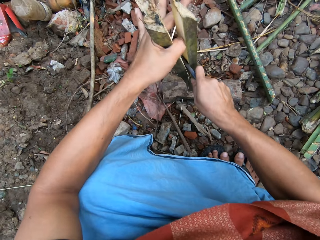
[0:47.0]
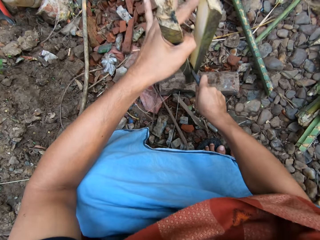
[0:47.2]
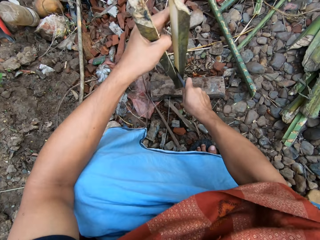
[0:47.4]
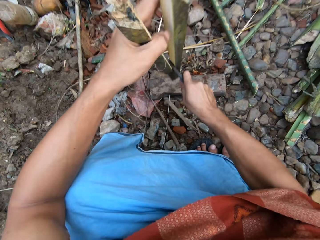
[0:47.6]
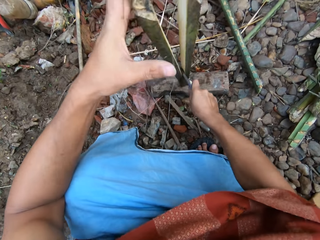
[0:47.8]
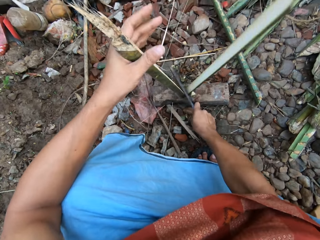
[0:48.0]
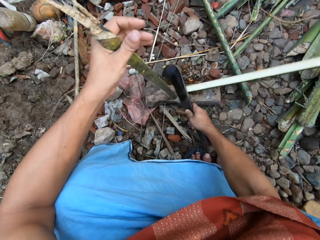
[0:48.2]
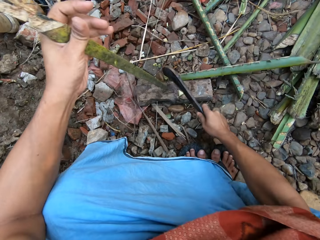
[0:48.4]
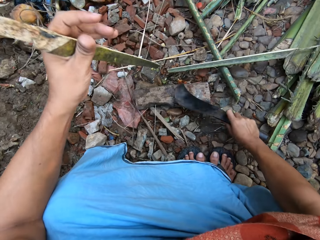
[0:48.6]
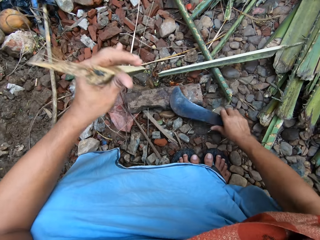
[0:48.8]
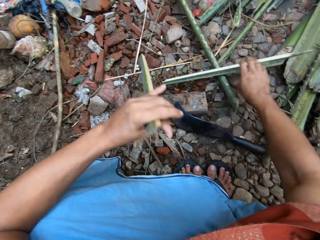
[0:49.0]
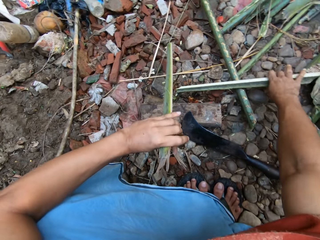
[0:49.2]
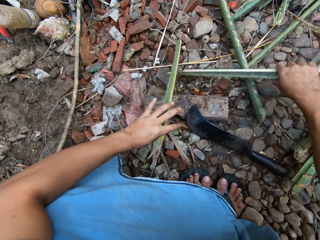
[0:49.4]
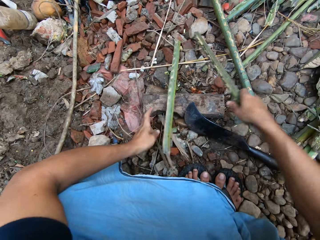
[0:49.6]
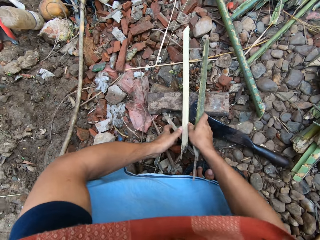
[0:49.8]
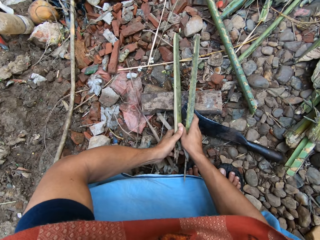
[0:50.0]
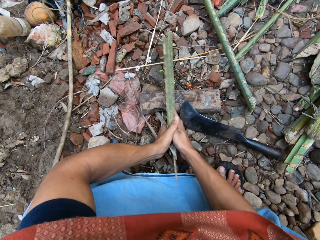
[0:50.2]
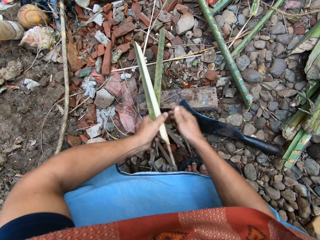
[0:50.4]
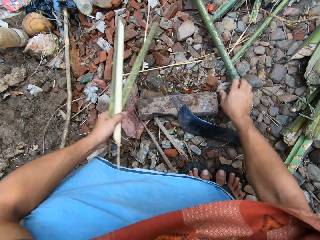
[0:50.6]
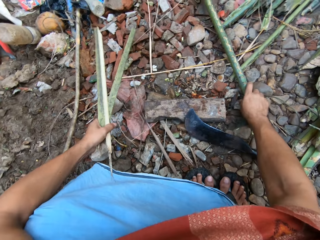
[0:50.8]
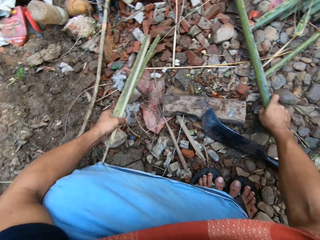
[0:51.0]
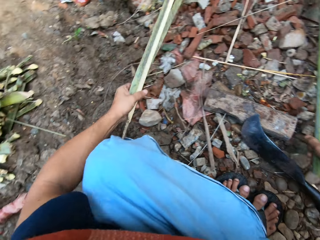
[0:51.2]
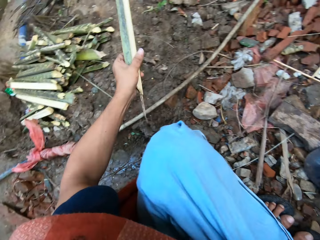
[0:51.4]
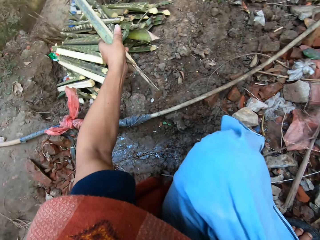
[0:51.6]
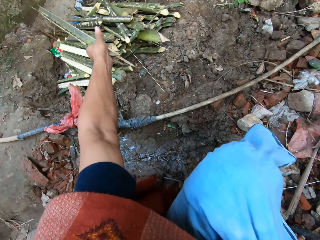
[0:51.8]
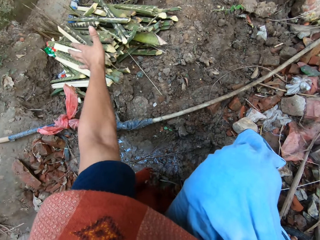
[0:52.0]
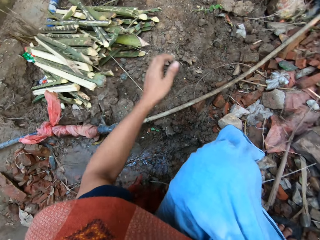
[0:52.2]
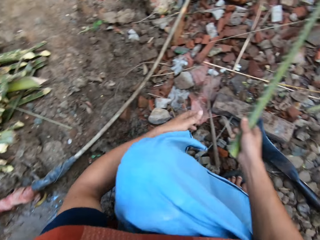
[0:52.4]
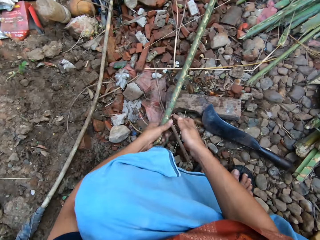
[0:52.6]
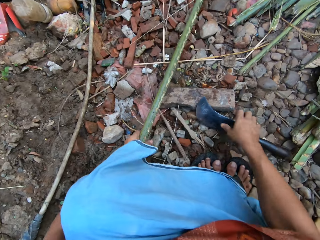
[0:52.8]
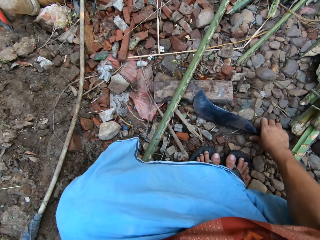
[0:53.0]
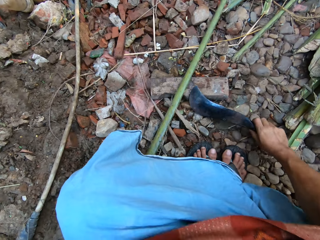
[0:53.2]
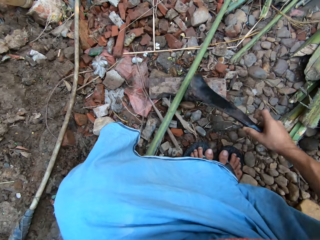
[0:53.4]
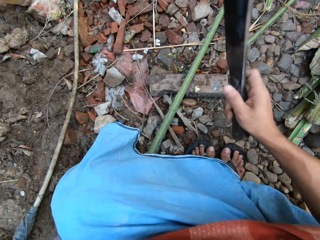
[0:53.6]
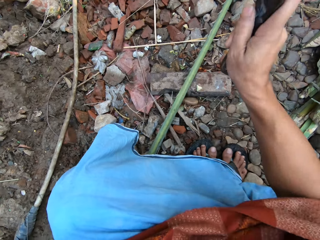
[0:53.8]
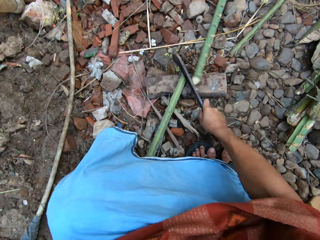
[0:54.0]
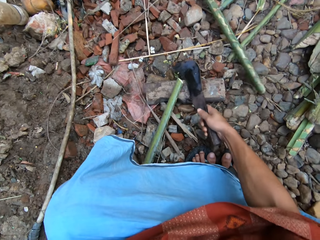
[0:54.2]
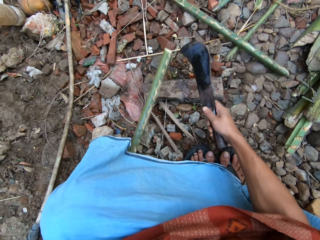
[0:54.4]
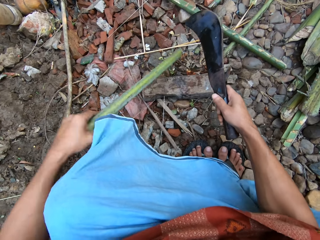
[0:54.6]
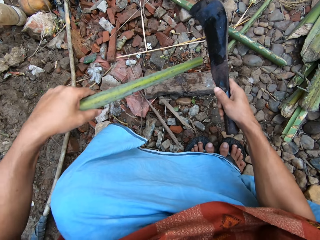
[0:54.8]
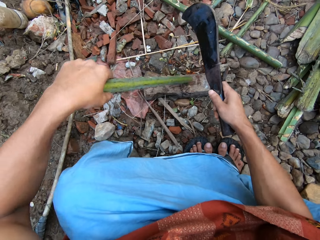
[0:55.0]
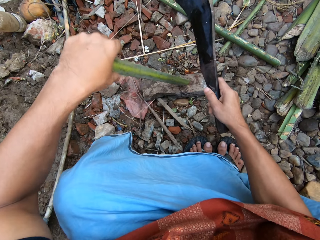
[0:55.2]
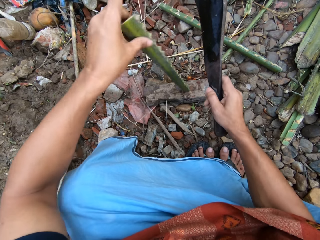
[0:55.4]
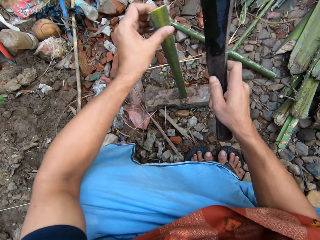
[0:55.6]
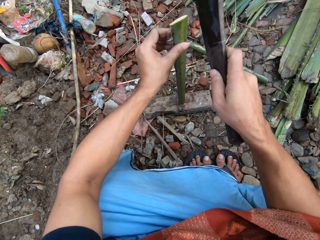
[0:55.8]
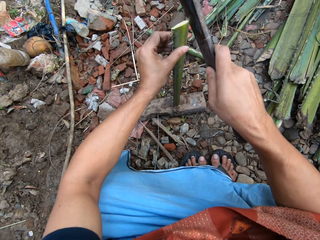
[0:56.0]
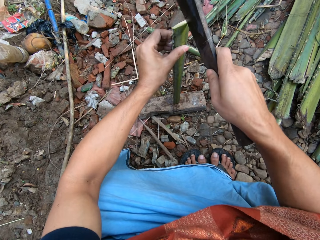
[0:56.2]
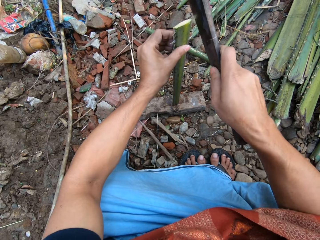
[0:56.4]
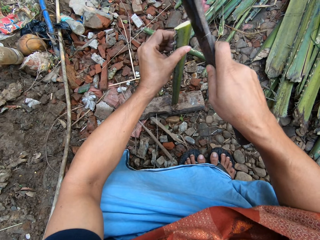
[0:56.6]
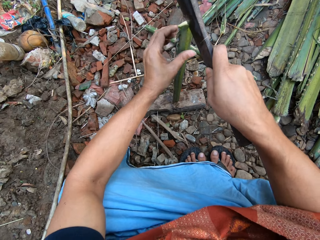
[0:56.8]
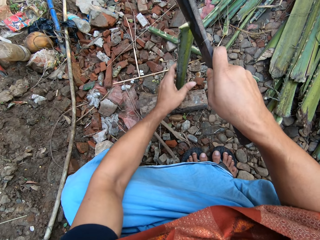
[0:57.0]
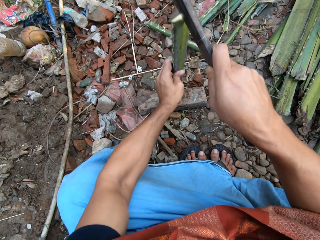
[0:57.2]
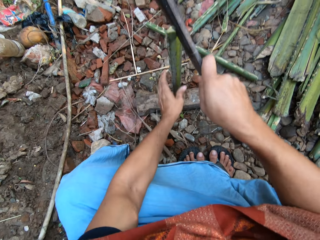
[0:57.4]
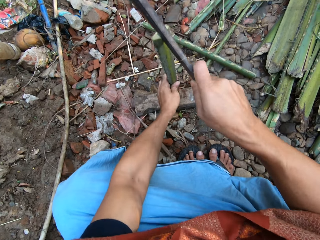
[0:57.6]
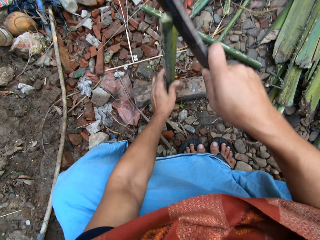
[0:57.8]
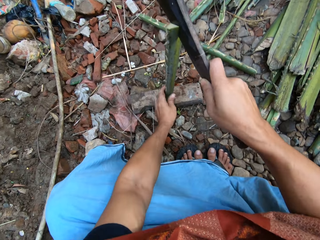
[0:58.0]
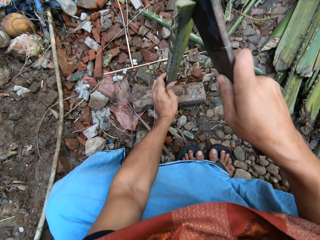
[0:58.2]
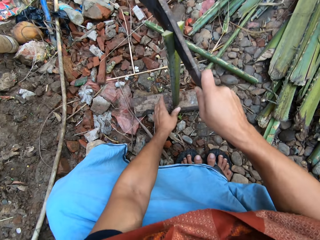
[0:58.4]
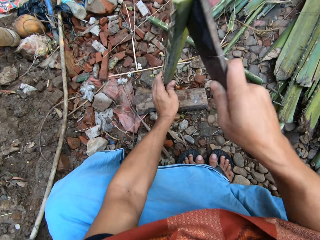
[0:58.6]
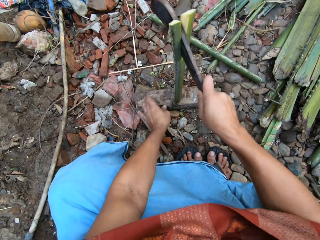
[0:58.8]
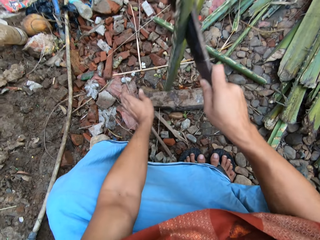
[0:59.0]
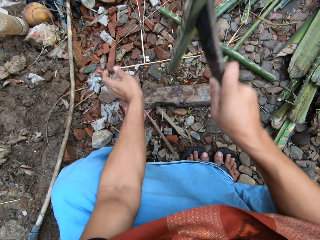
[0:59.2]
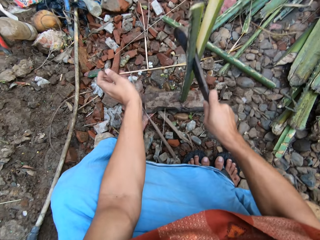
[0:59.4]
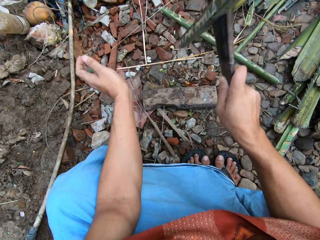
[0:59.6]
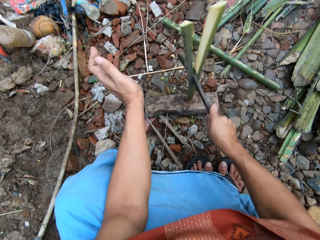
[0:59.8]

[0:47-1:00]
The camera wearer gathers the split bamboo with both hands. He puts the split bamboo on the pile of short bamboo with his left hand. He adjusts the long bamboo on the cutting block with his left hand. He cuts the long bamboo on the cutting block with the pruning knife in his right hand. He adjusts the short bamboo on the cutting block with his left hand. He splits the short bamboo on the cutting block with the pruning knife in his right hand.

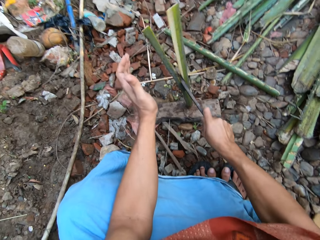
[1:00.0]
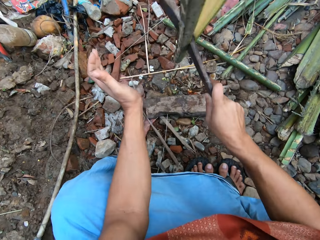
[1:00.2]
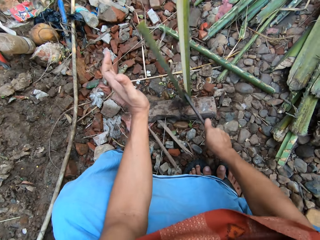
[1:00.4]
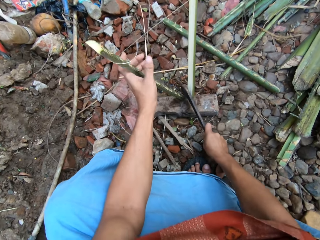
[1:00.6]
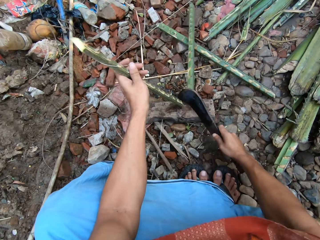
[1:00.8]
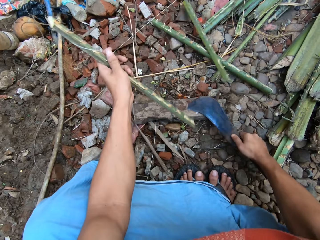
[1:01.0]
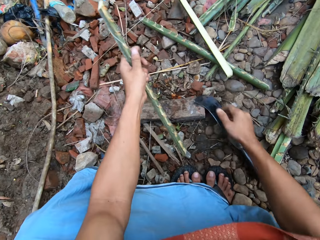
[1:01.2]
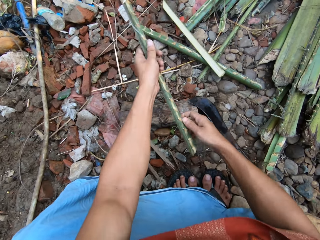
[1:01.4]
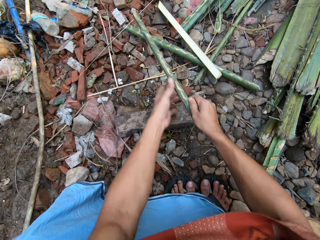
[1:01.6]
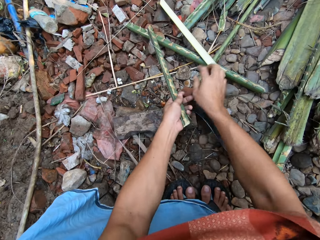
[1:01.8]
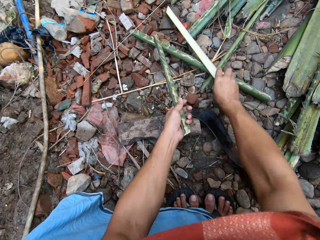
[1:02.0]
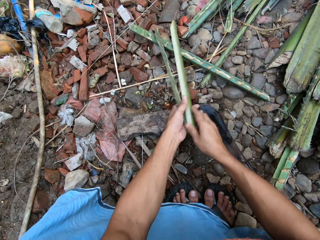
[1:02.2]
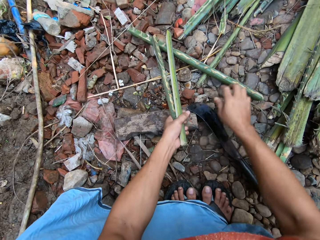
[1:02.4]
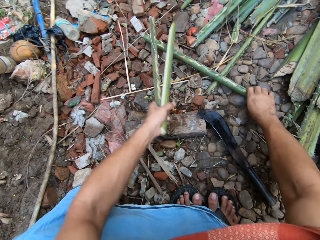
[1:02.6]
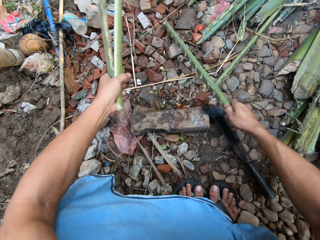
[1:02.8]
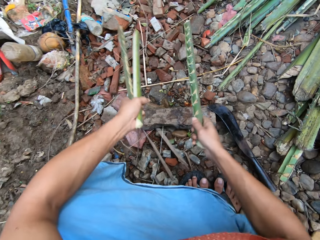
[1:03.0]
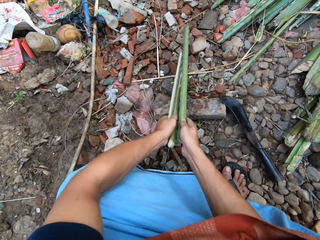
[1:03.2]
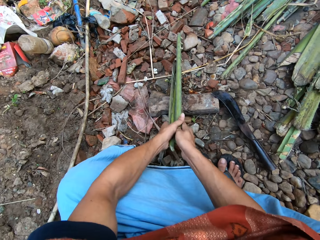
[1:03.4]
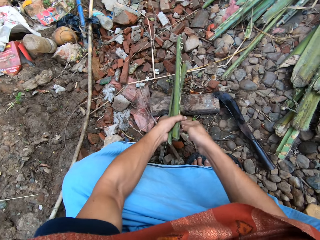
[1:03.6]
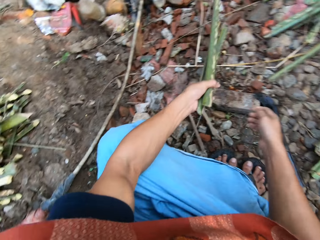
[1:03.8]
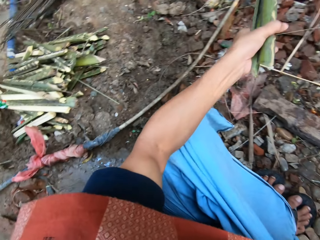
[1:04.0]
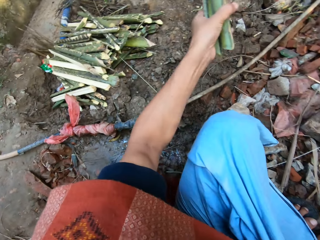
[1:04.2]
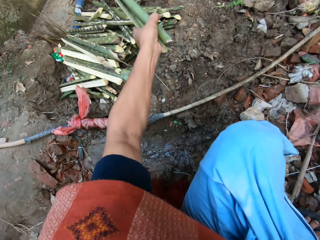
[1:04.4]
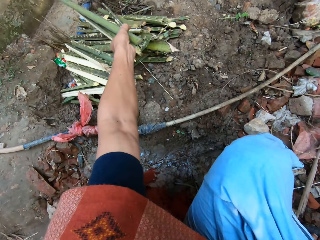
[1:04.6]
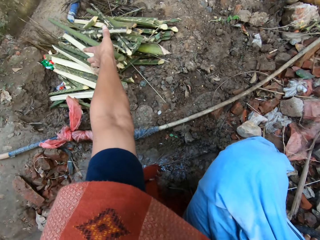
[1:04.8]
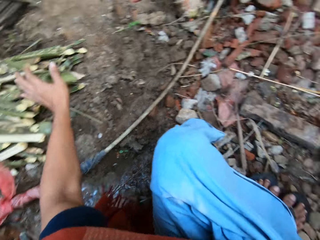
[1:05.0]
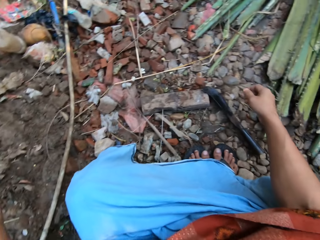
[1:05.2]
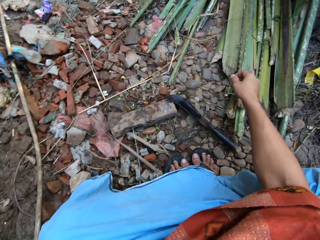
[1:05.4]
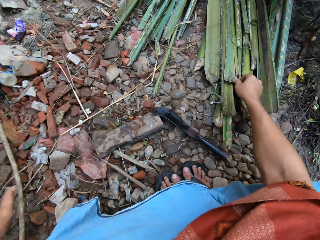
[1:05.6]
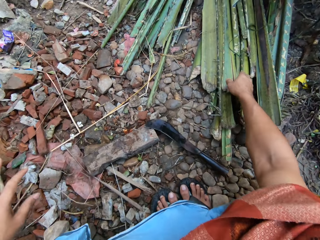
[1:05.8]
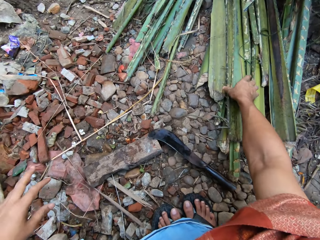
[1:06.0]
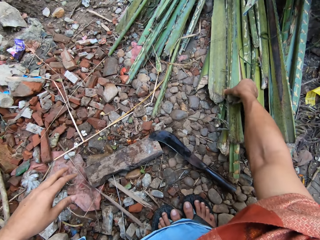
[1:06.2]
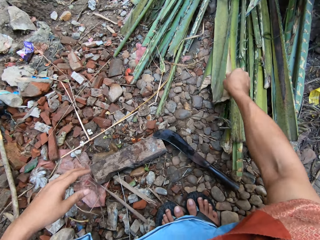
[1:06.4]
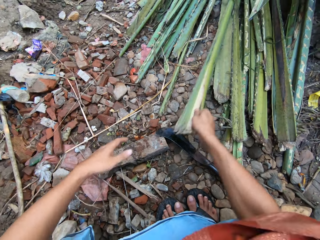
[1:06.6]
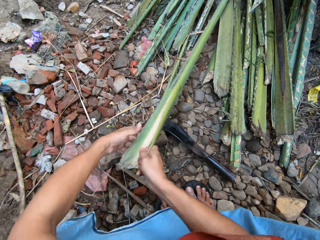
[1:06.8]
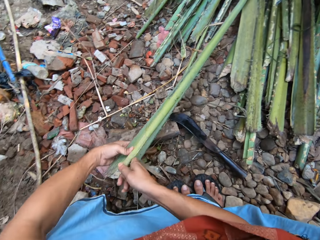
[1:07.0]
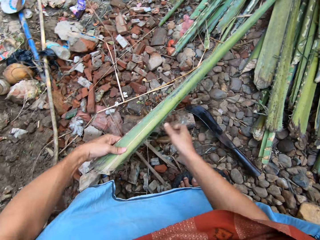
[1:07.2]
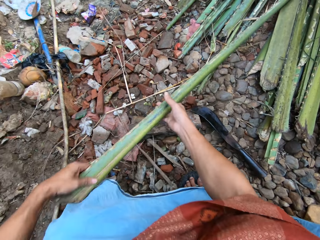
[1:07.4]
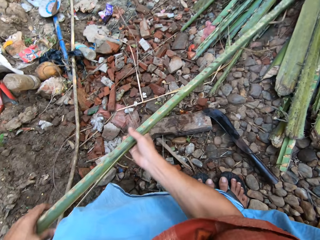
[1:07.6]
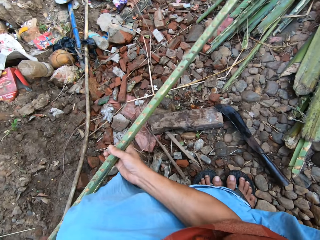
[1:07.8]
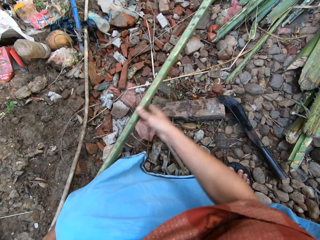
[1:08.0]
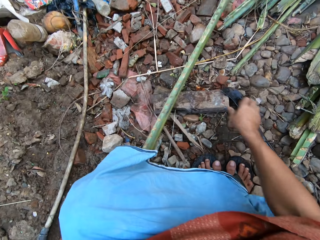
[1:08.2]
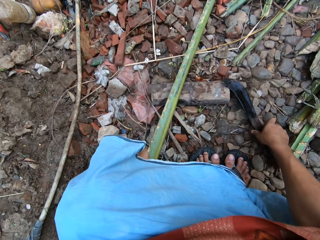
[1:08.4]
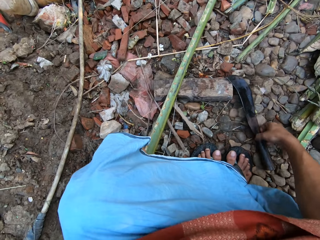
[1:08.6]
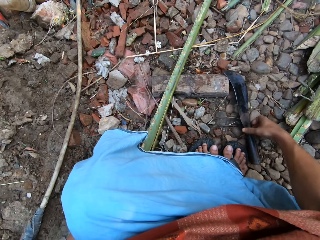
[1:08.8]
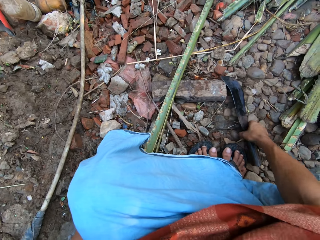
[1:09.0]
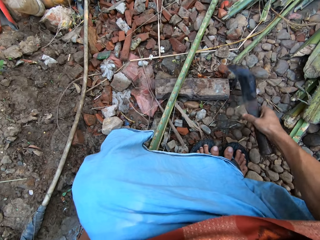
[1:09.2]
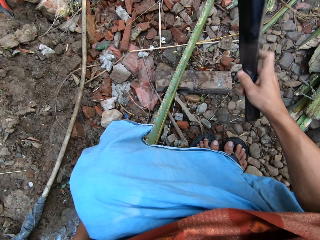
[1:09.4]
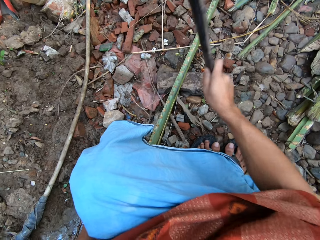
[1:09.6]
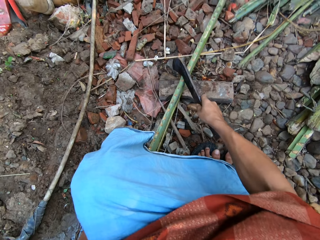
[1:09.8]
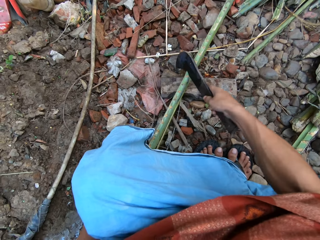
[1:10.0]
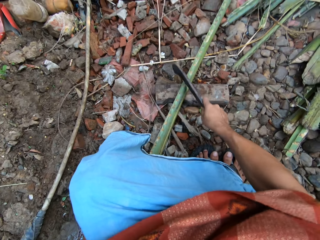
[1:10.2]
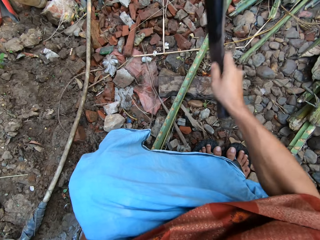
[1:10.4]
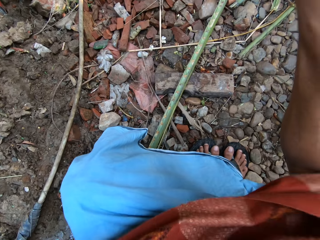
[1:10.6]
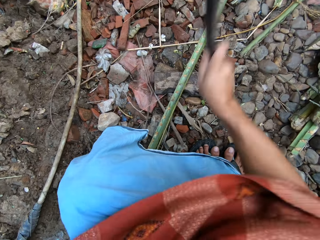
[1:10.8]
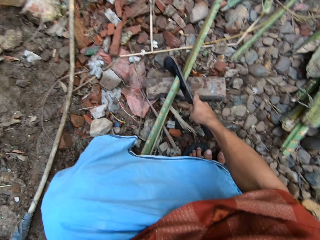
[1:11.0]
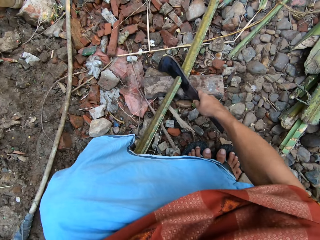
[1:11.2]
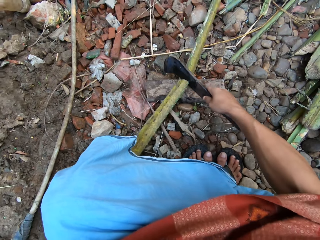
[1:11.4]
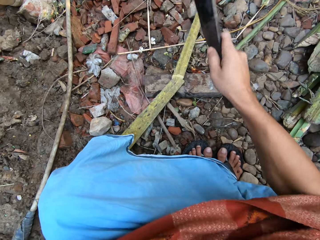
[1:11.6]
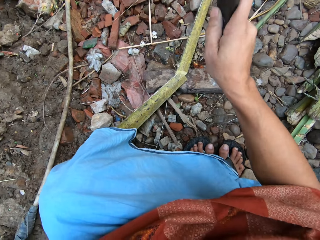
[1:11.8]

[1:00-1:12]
The camera wearer picks up the split bamboo with his right hand. He picks up the other short bamboo with his right hand. He passes the bamboo from his right hand to his left hand. He puts the bamboo in his left hand on the pile of short bamboo with his left hand. He picks up another long bamboo rod from the bunch of bamboo rods with his right hand. He takes the machete. He cuts the long bamboo on the cutting block with the pruning knife in his right hand.
